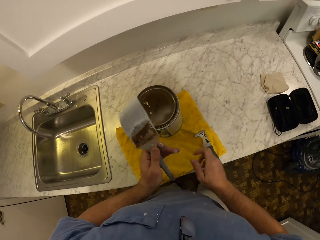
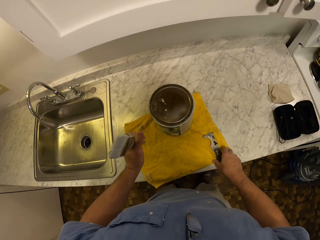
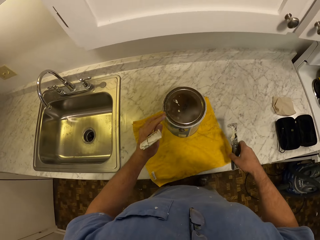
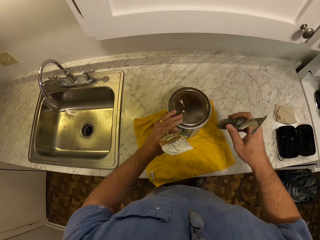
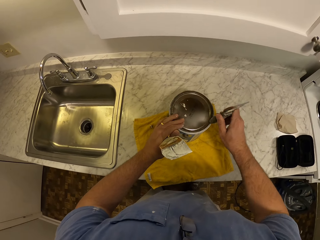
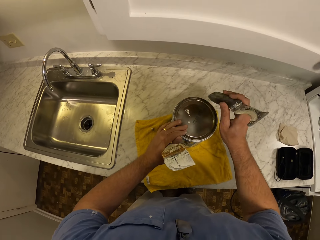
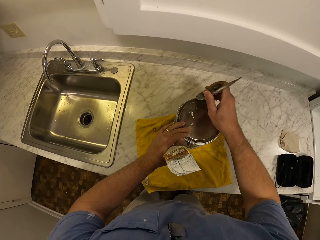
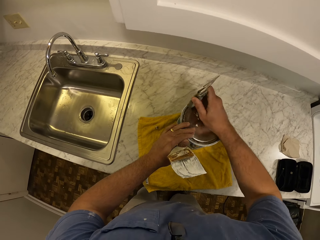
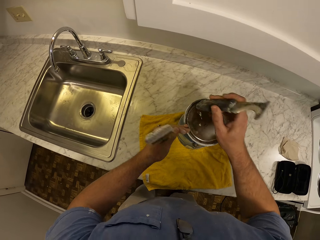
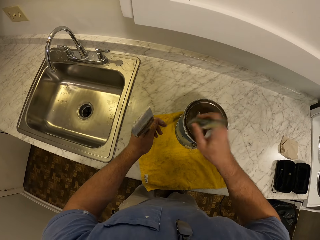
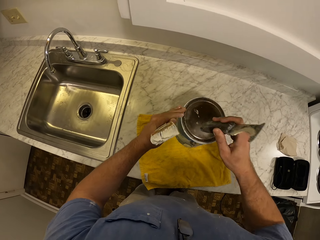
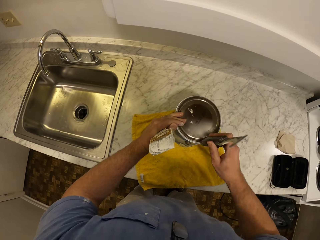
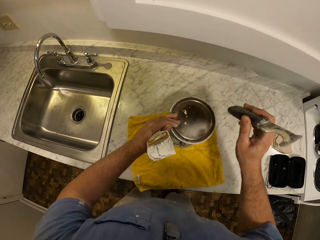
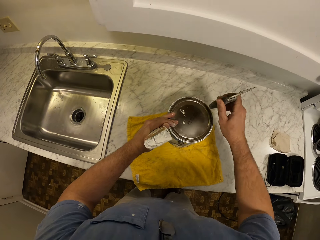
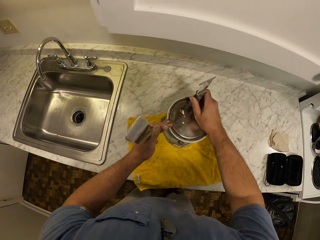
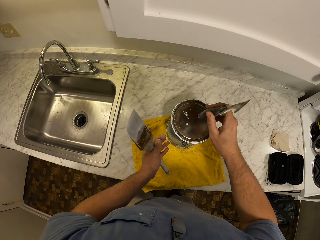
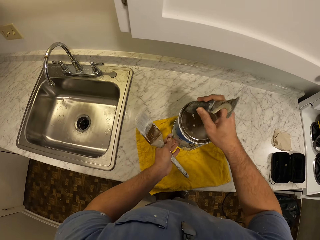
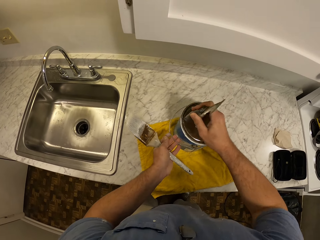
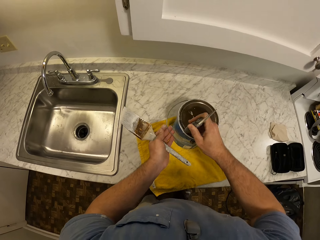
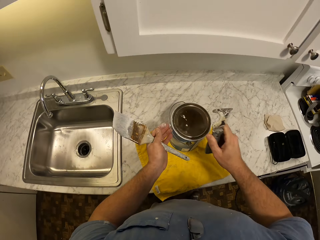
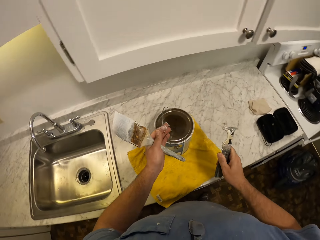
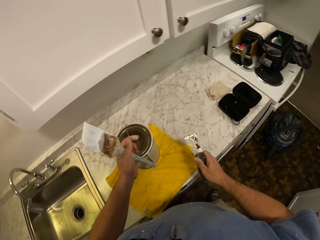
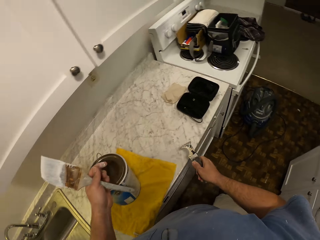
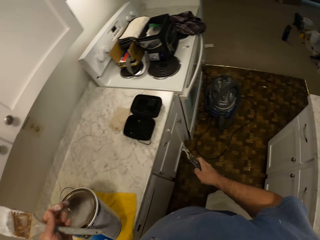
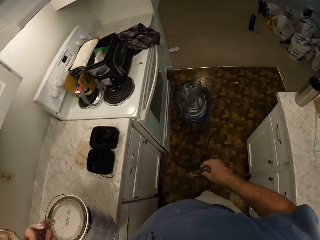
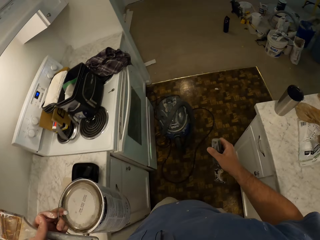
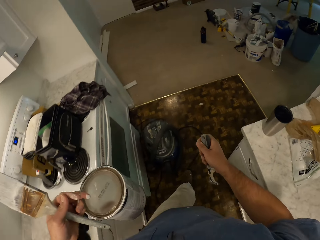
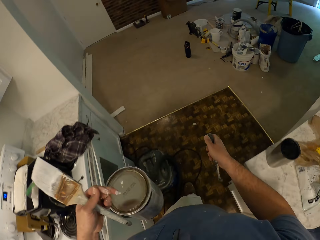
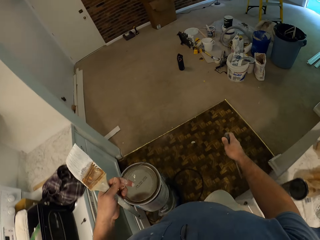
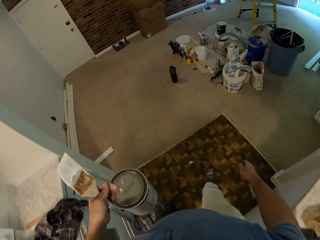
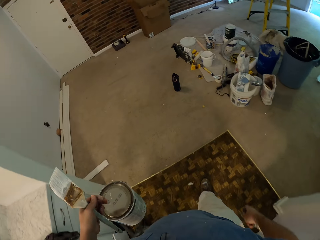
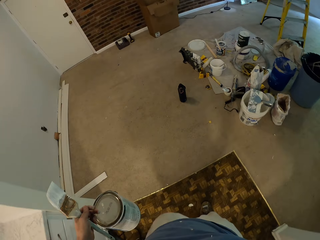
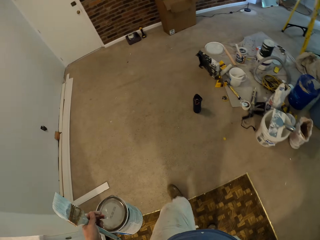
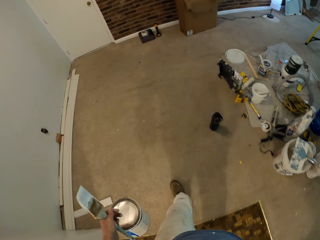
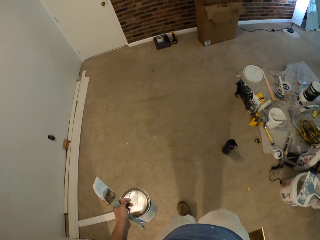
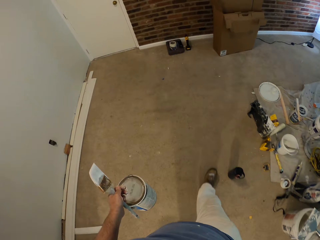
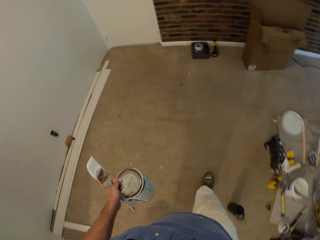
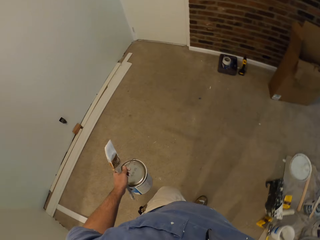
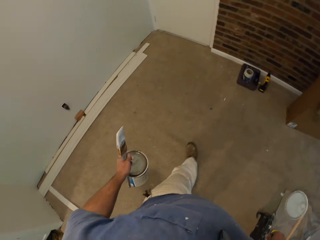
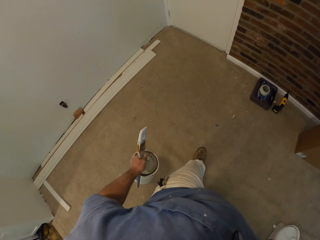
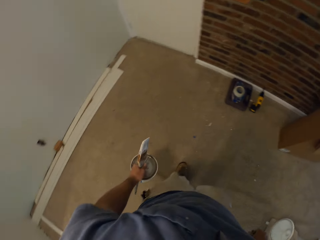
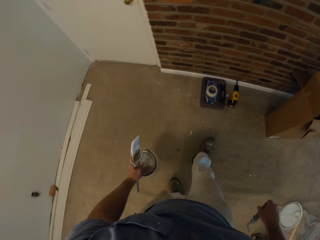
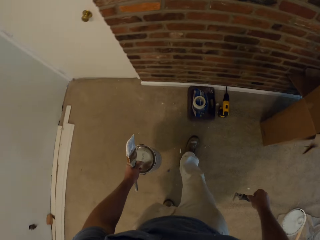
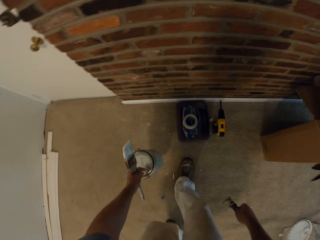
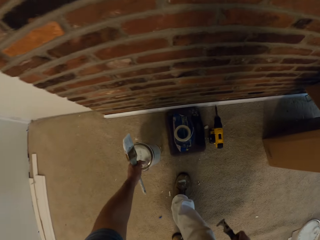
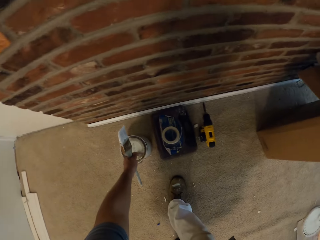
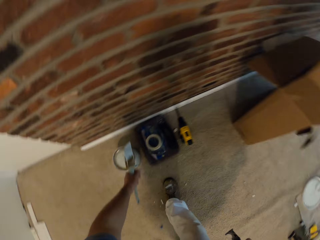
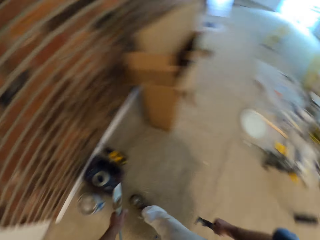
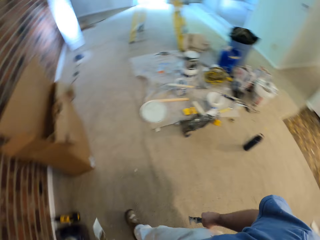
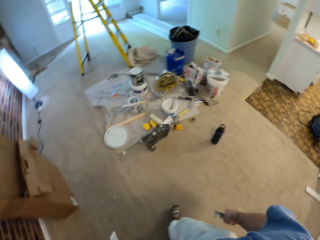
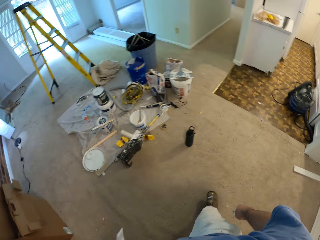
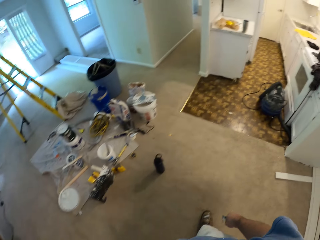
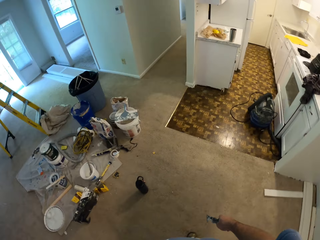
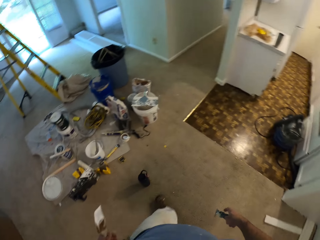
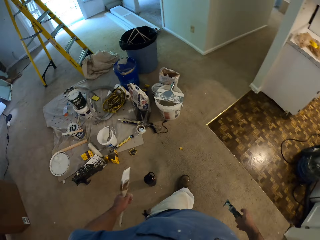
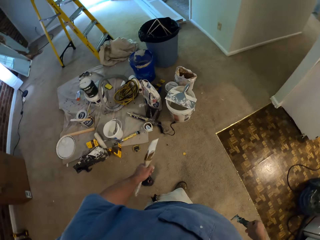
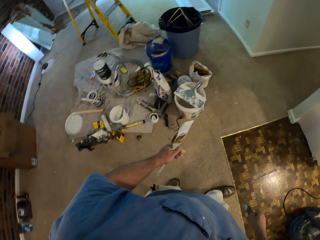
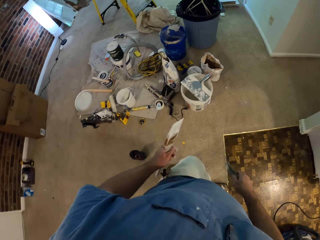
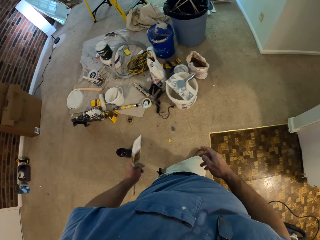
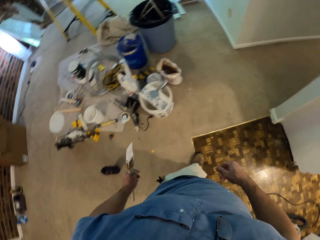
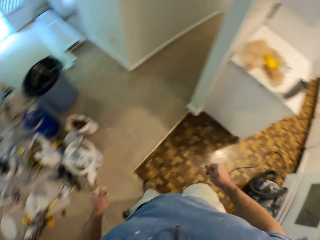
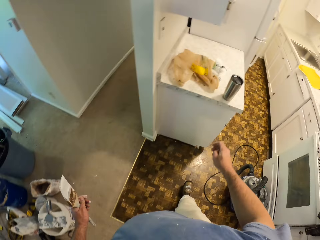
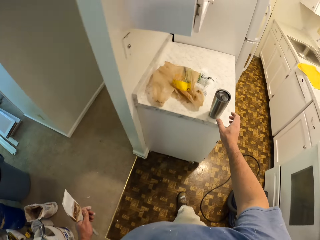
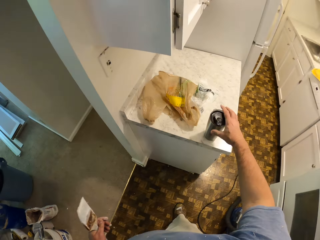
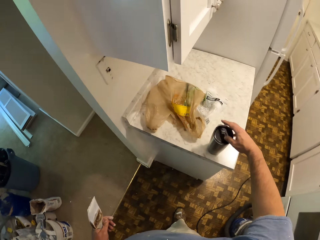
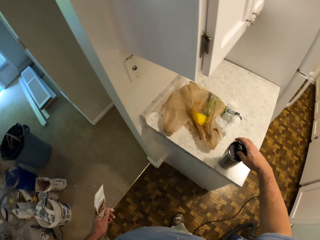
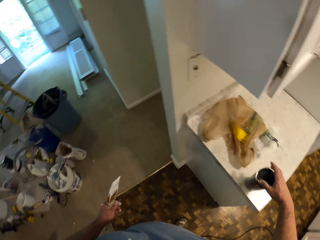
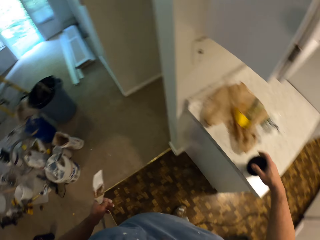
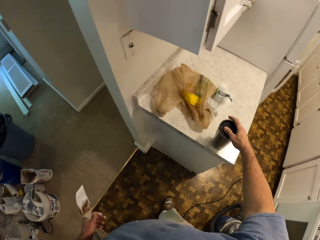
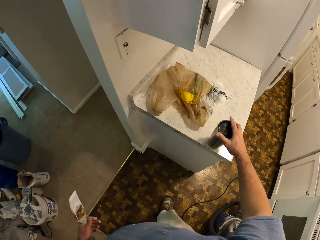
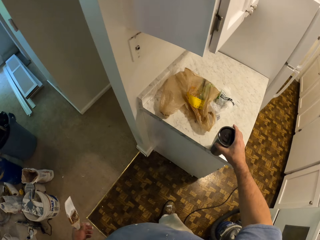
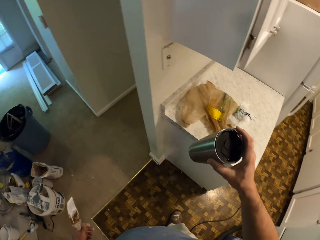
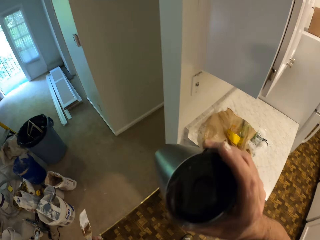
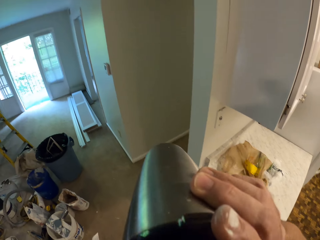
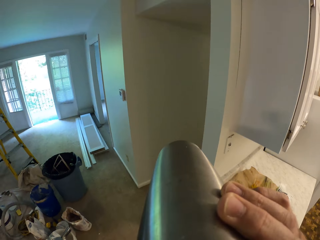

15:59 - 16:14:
The camera wearer passes the paint brush to his left hand. He picks up a scraper from the slab in the kitchen with his right hand. He hits the paint container with the scraper in his right hand. He holds the paint container with his left hand, removes his left hand from the paint container, and carries the paint container with his left hand. He picks up the paint container. He walks towards a wall in the kitchen. He drops the paint container on the floor. He walks towards a mug. He throws the scraper on the floor. He picks up the mug. He touches the mug with his right hand.

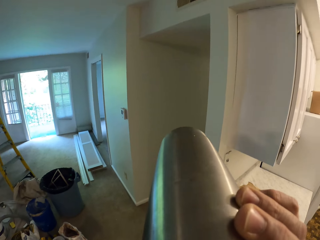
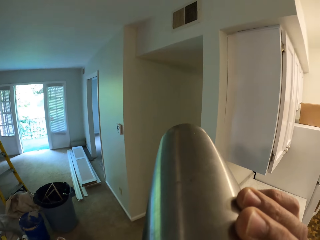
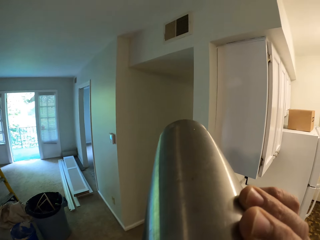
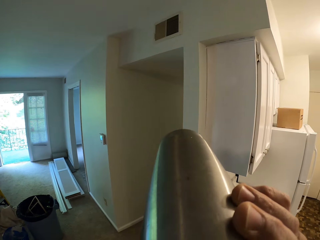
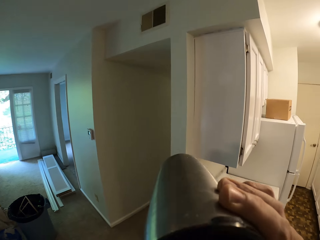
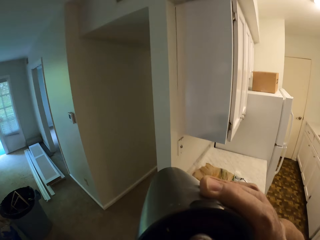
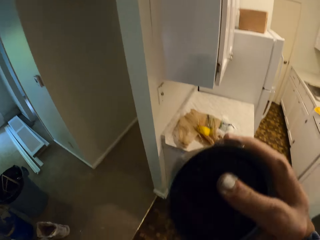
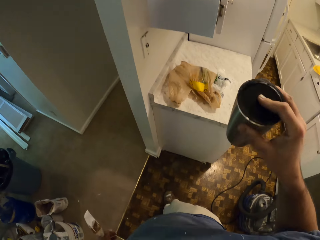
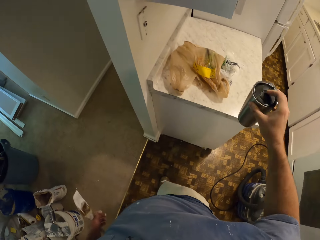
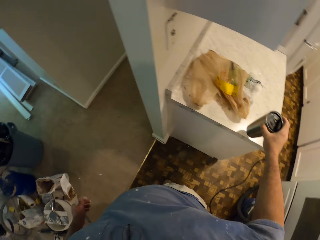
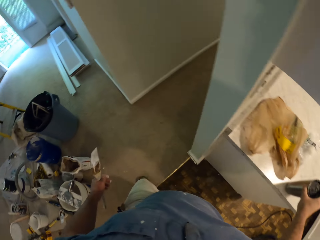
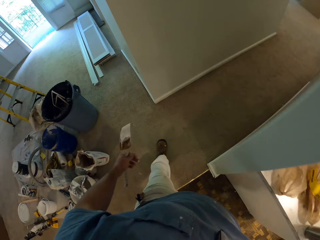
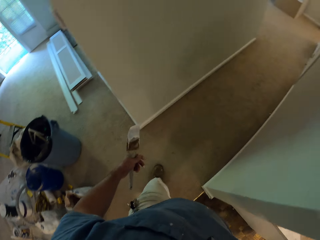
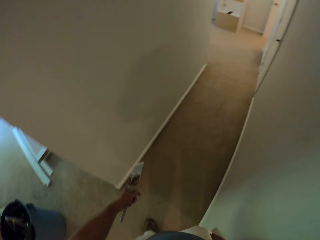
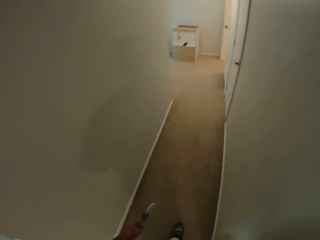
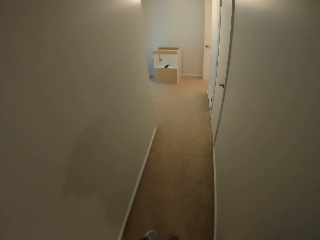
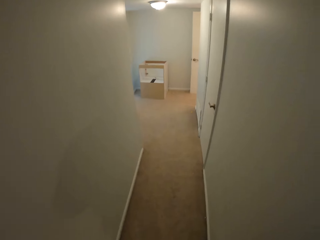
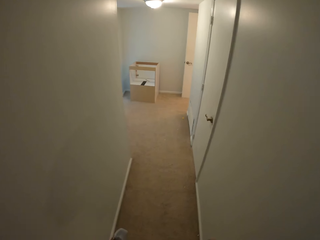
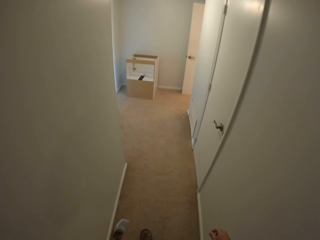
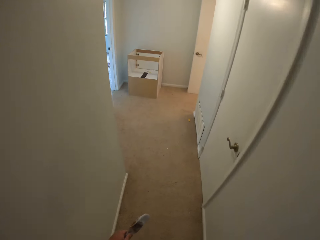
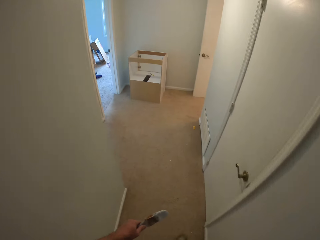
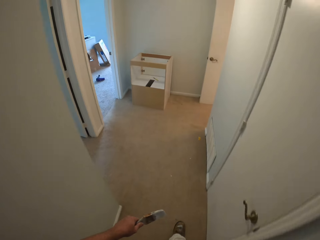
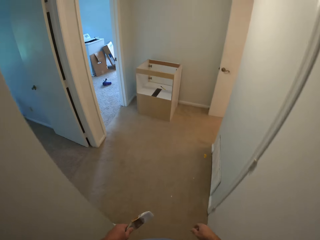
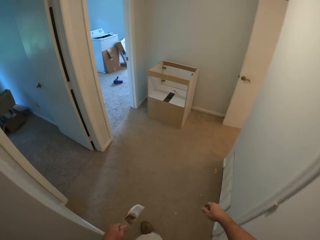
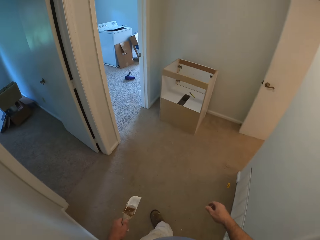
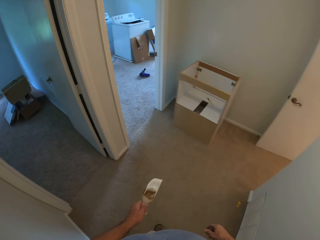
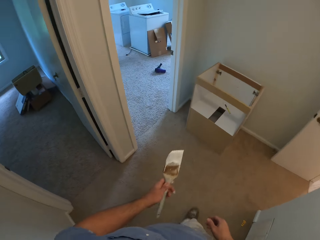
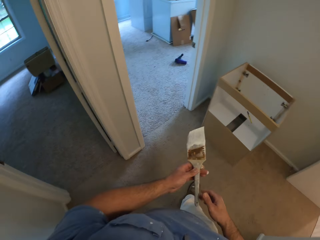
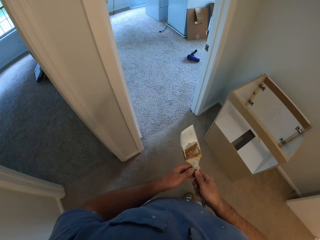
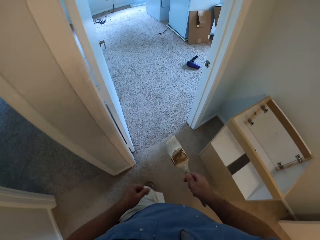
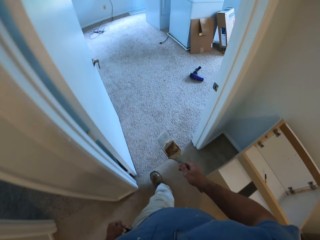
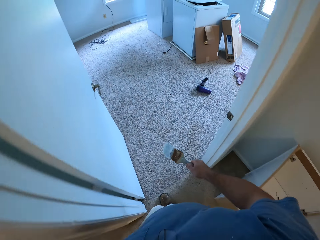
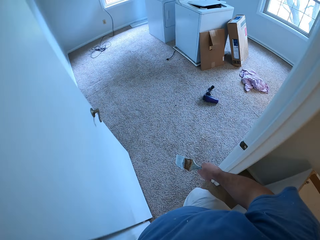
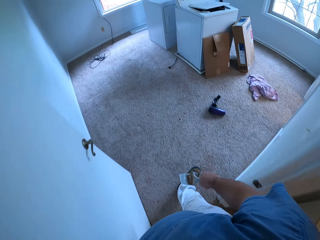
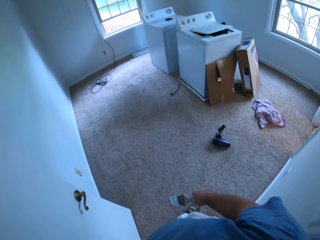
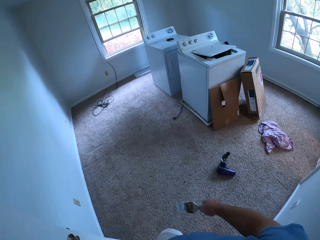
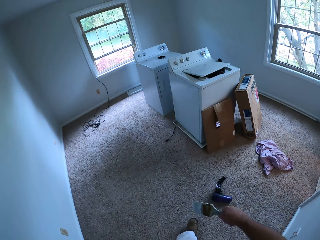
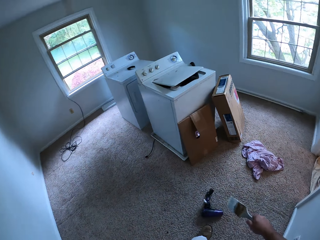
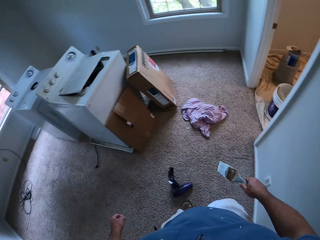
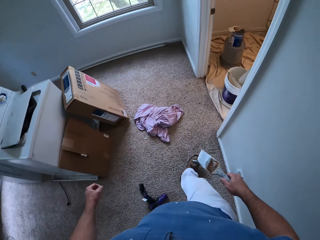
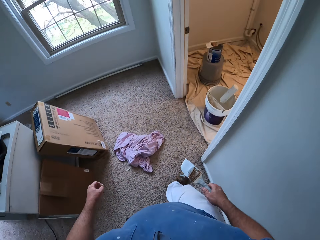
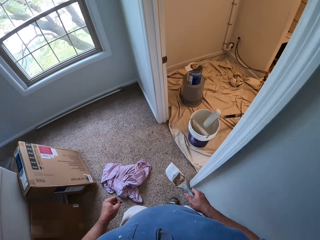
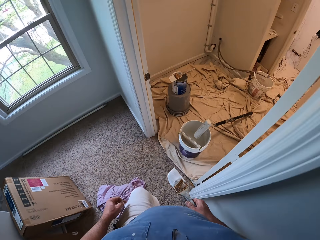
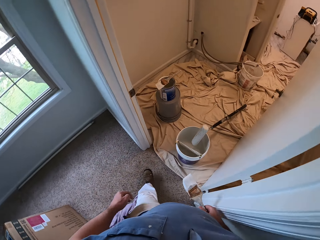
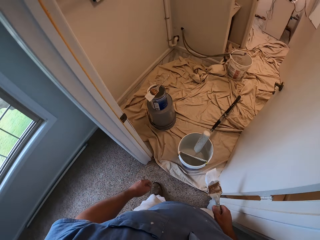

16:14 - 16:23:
The camera wearer drinks water from the mug. They drop the mug on the freezer. They walk towards the room.
